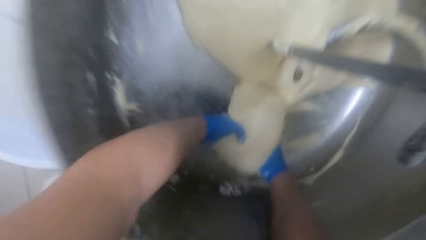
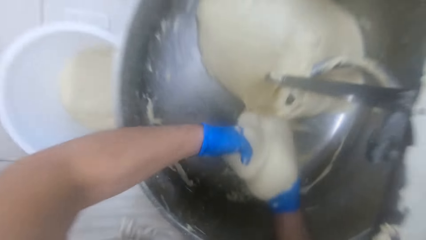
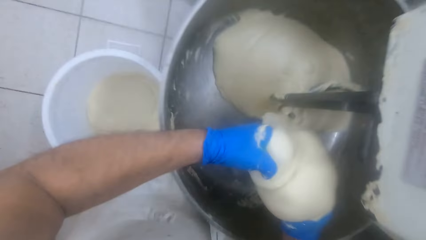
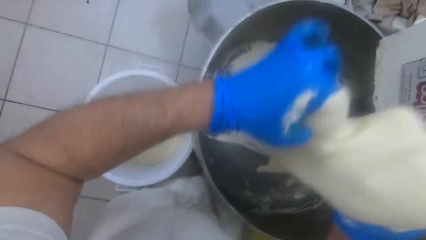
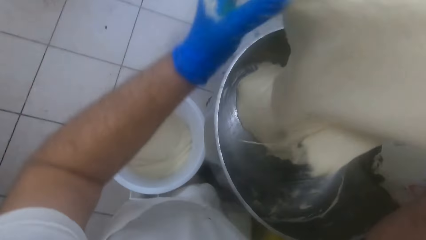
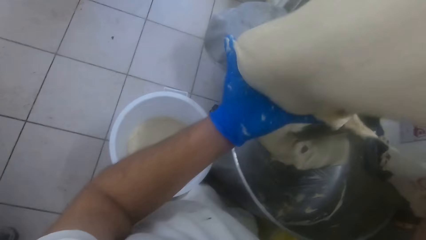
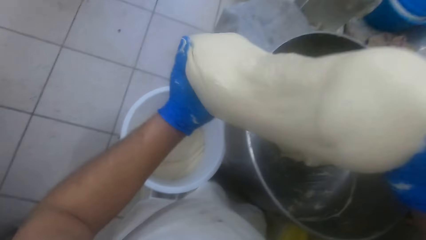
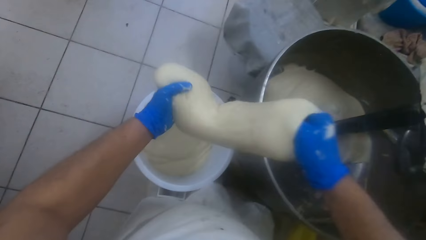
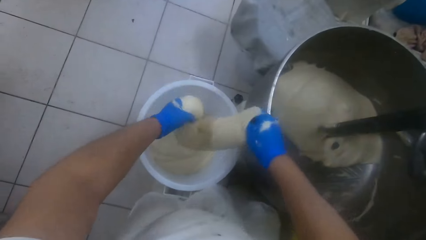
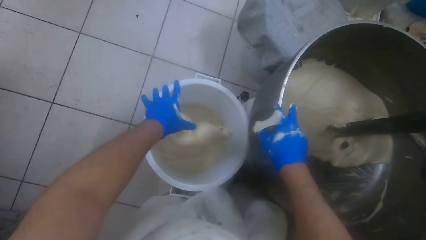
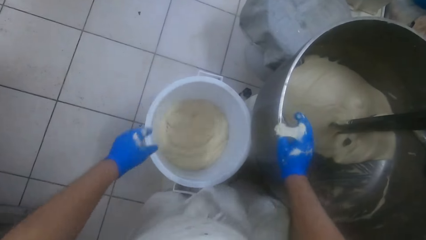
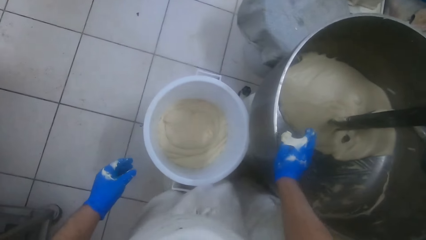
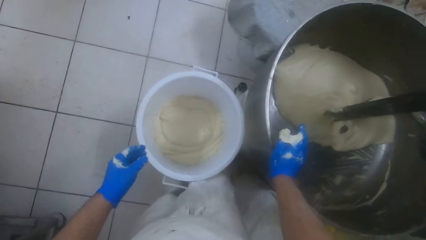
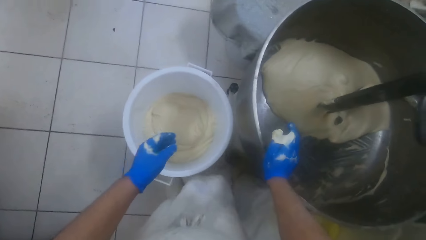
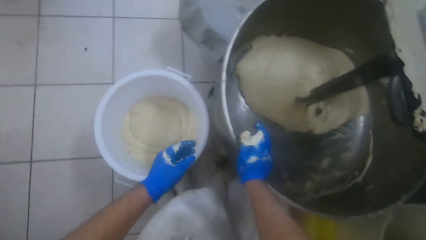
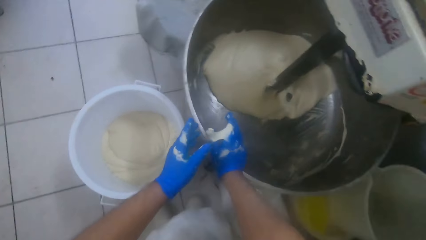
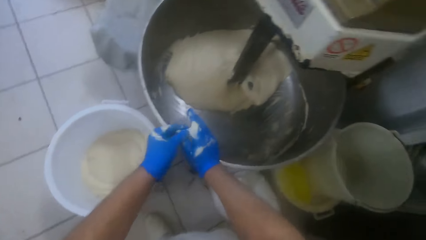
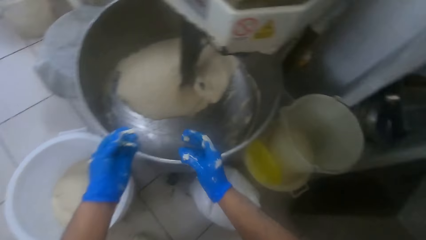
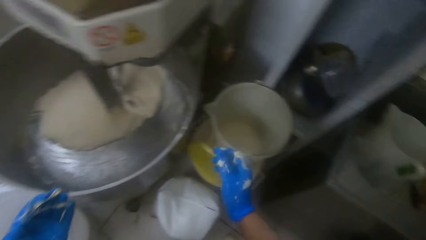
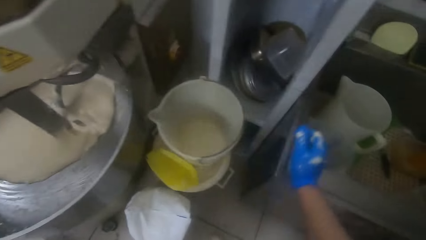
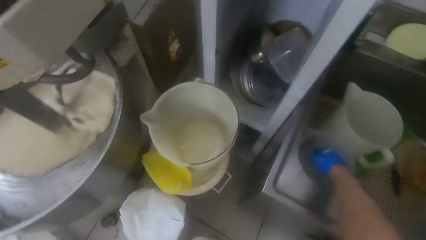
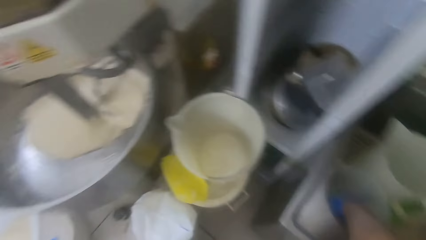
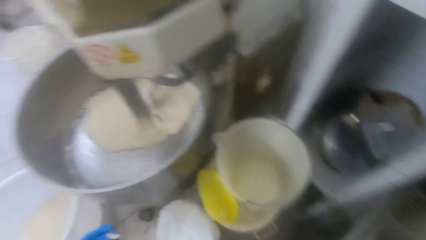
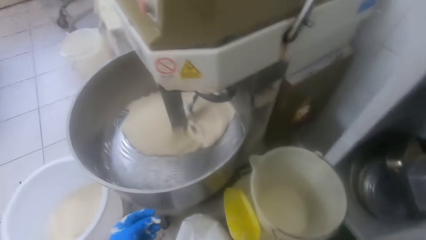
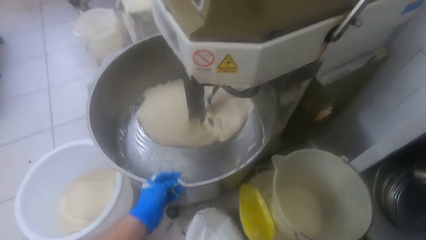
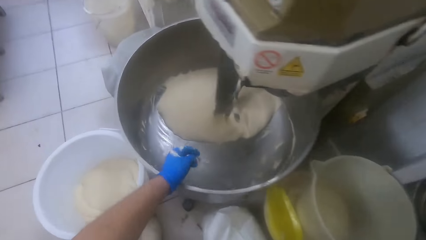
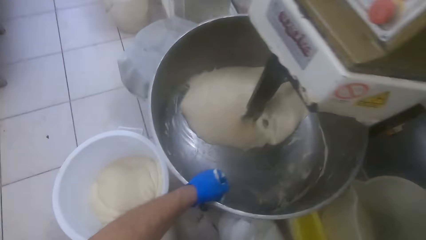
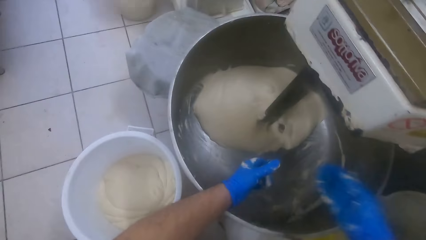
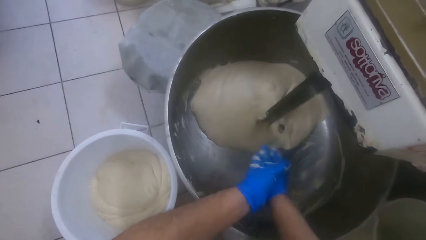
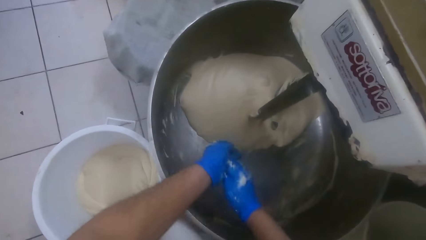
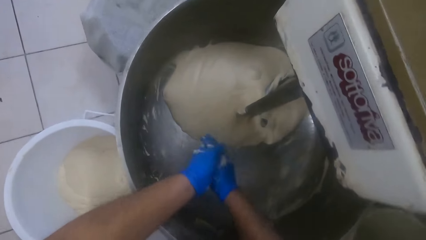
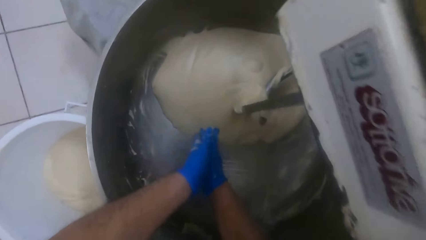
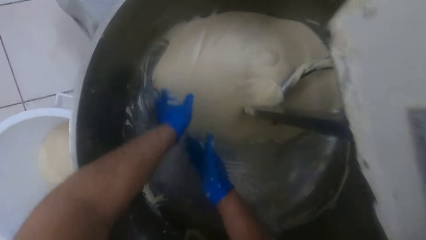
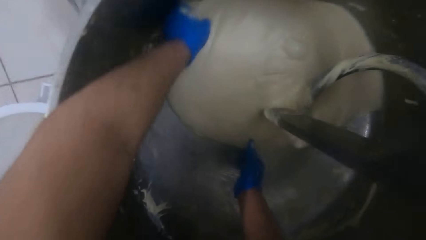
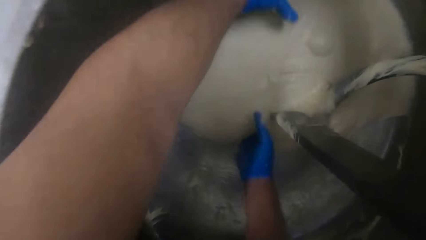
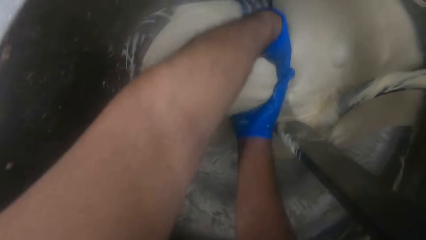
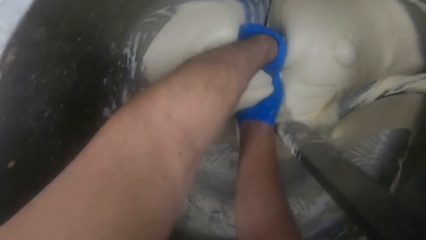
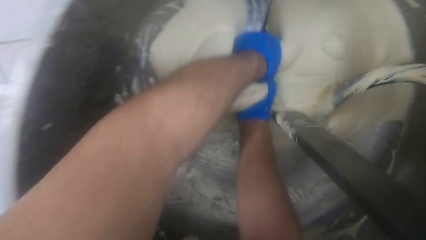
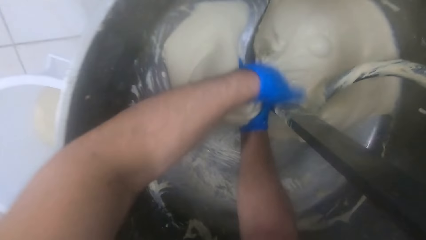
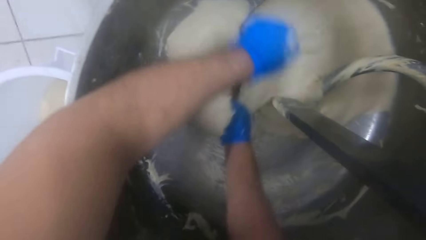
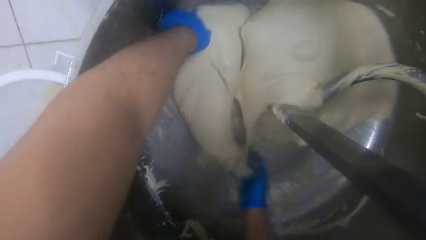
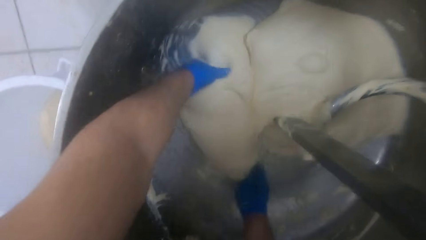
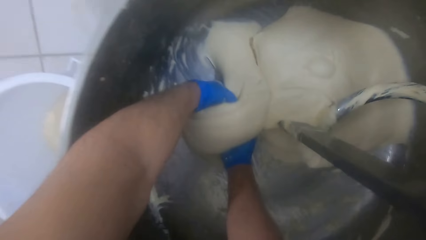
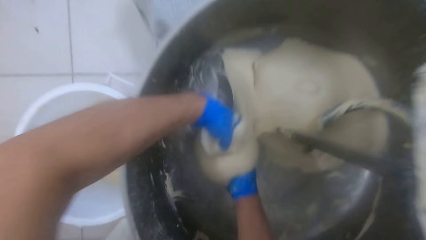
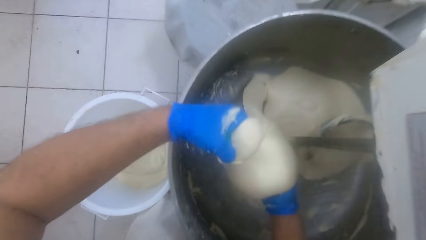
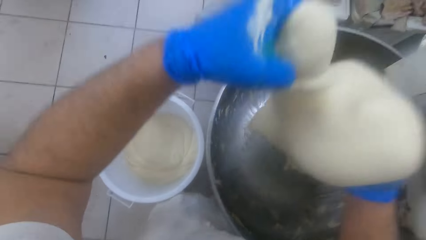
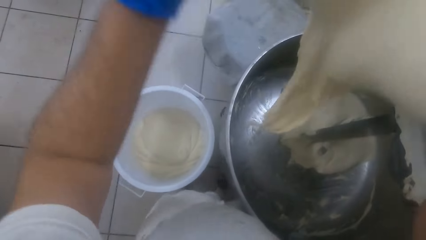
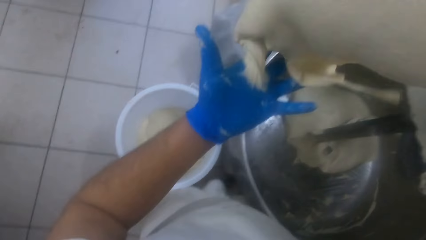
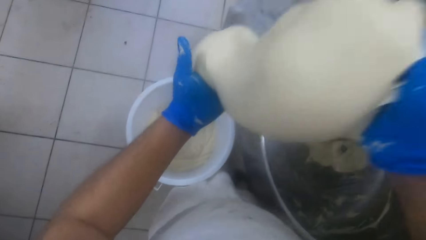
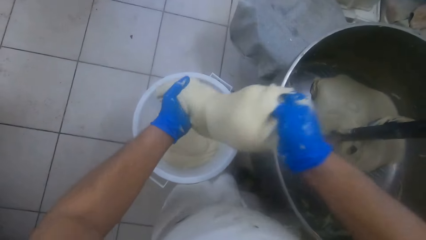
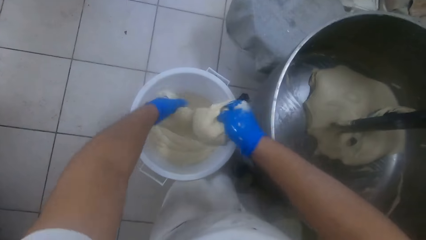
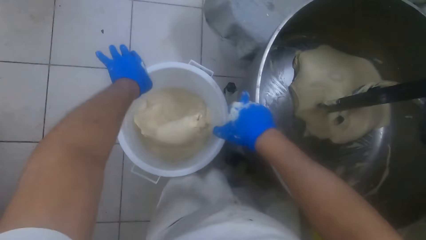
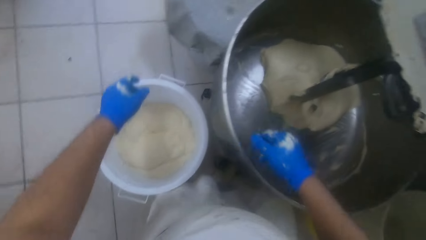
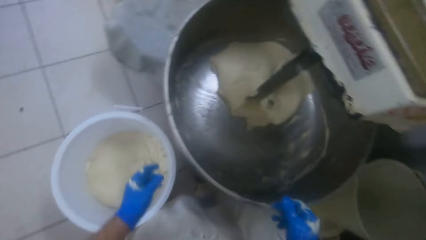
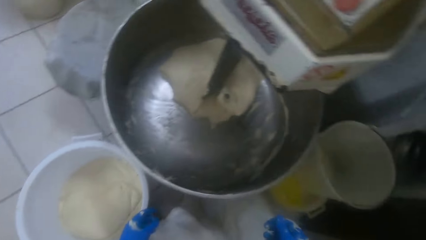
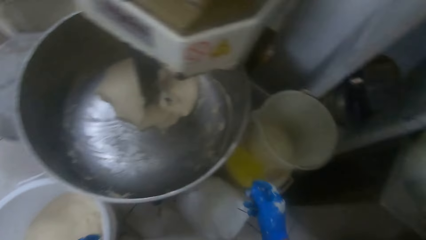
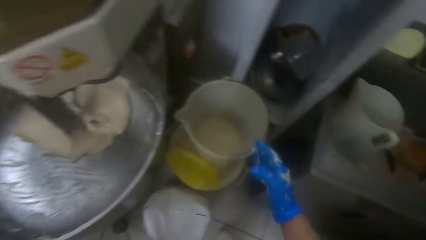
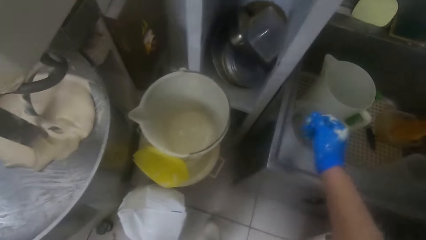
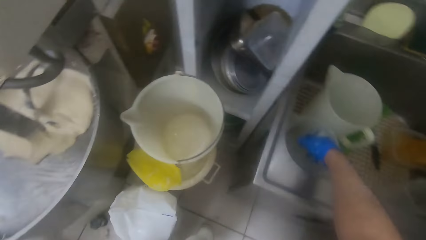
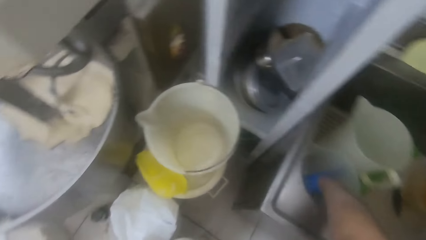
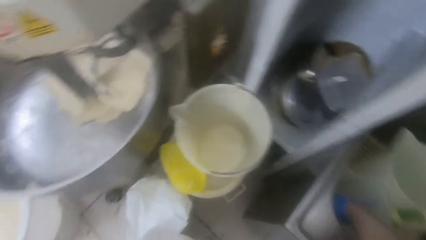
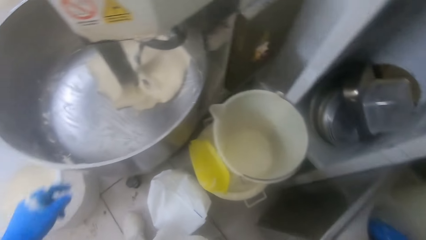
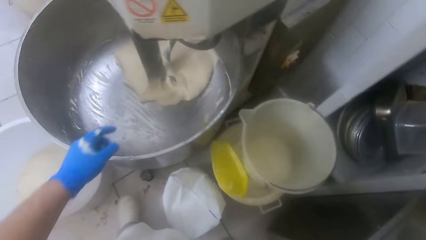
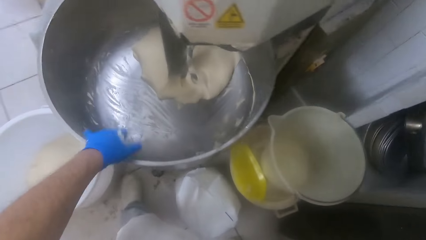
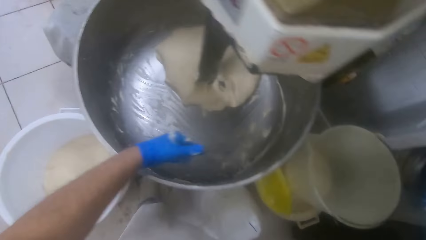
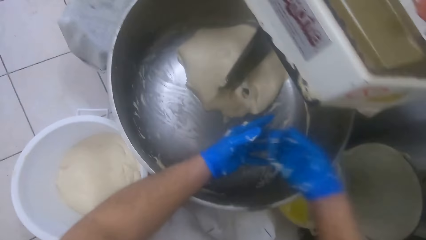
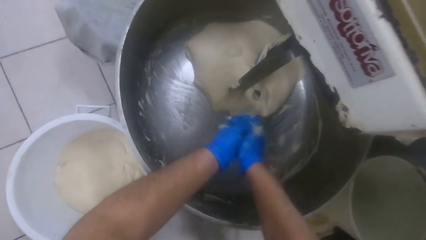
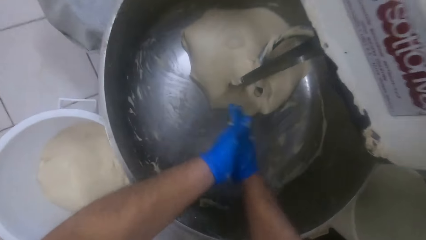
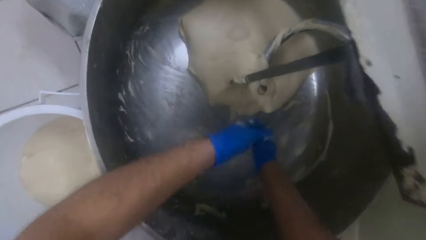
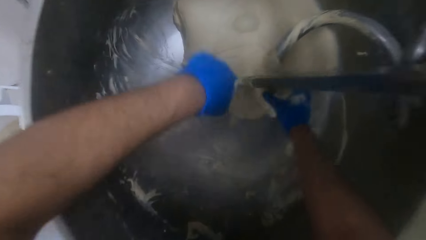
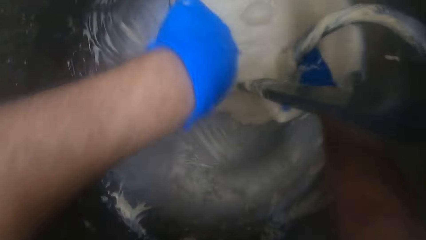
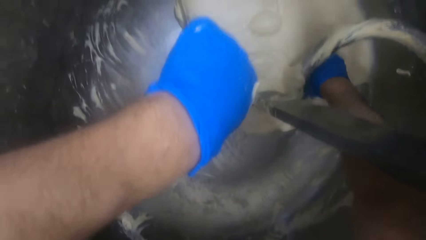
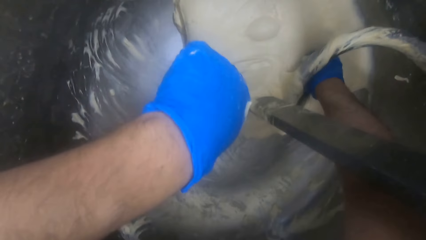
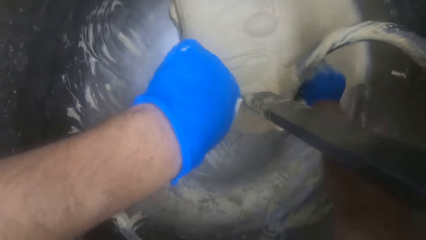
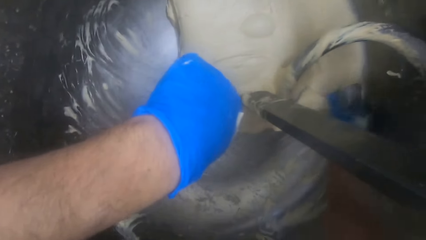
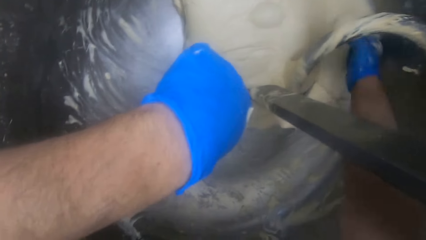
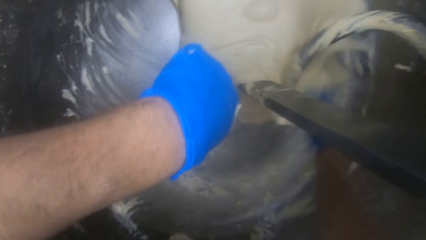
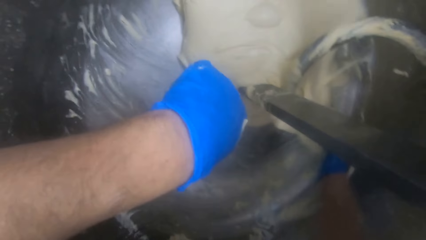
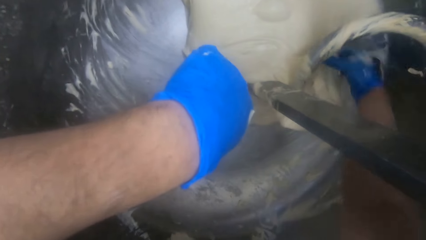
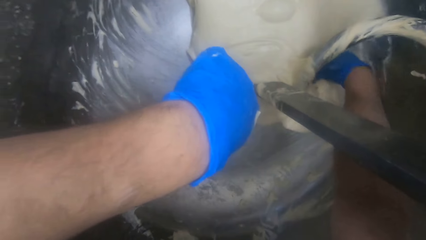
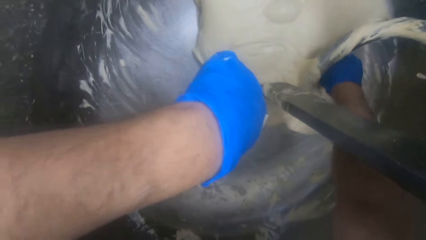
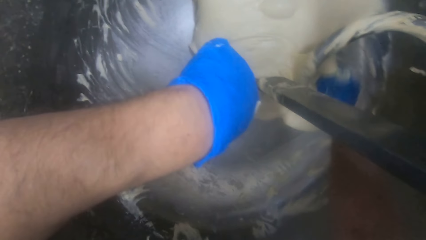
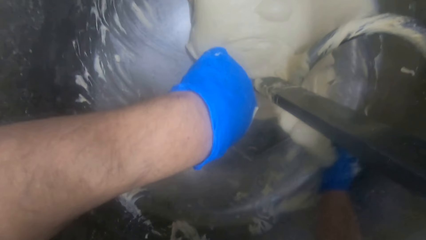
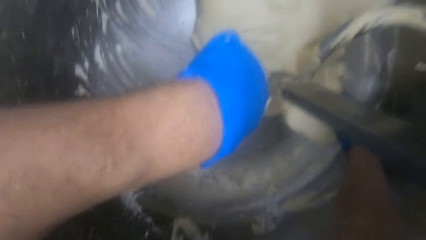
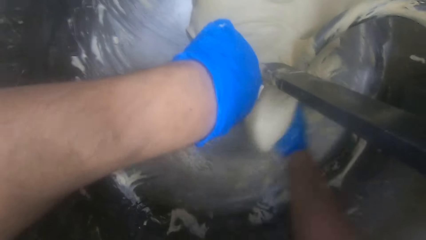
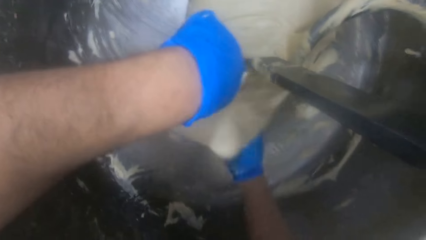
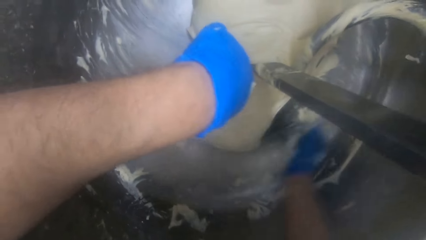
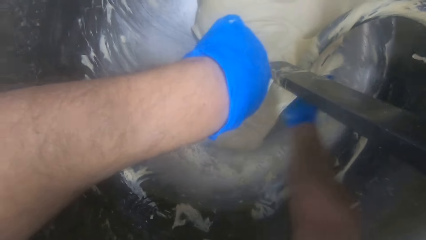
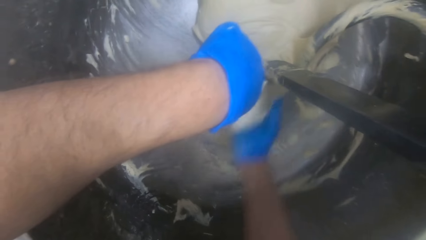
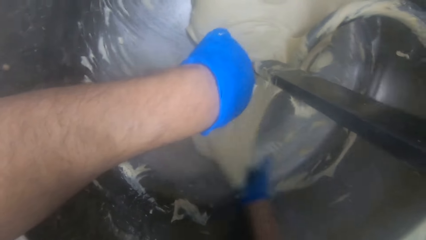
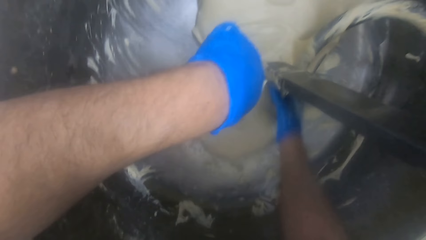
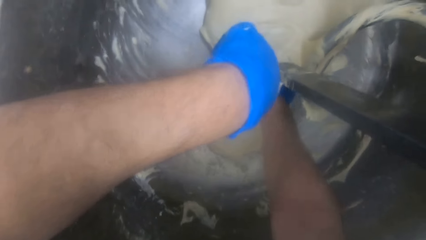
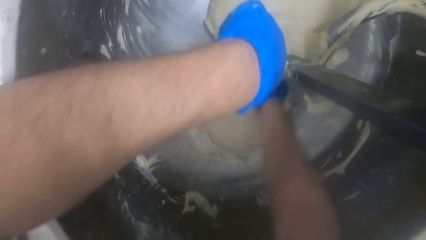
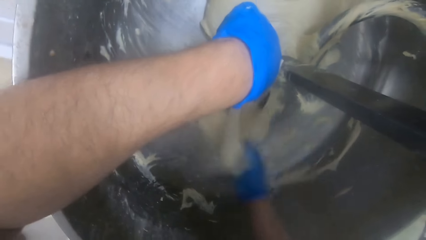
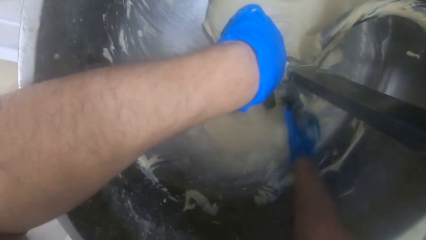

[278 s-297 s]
The camera wearer carries the dough from the mixer with their two hands. They drop the dough in the white bucket. They wash their right hand in the second plastic jug. They put their hand in the jar. They rub their two hands together. They cut a portion of the dough in the mixer. They carry the cut-out dough from the mixer. They drop the cut-out dough in the white bucket. They dip their right hand in the plastic jug. They rub their two hands together. They remove the bucket. They cut a portion of the dough in the mixer.
